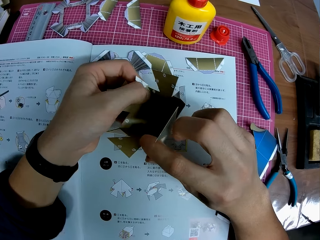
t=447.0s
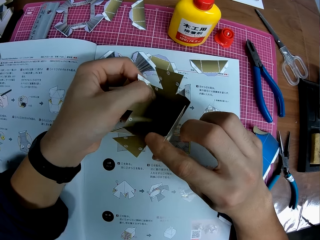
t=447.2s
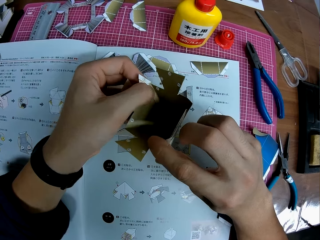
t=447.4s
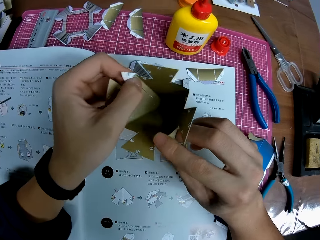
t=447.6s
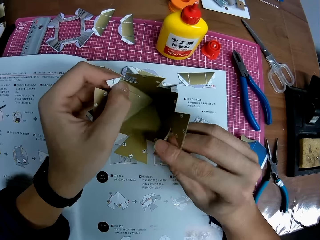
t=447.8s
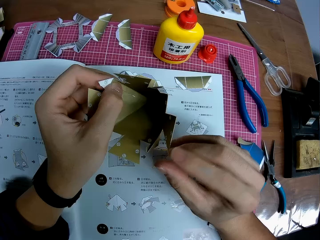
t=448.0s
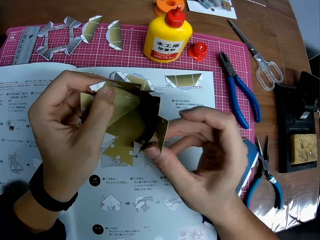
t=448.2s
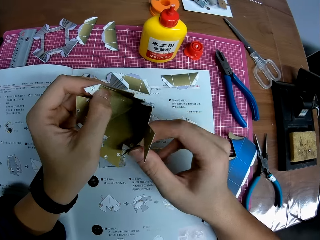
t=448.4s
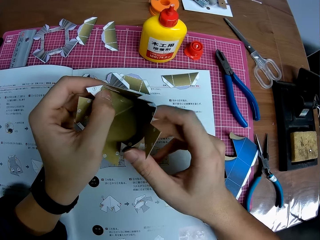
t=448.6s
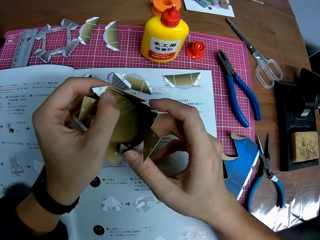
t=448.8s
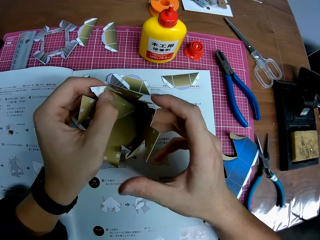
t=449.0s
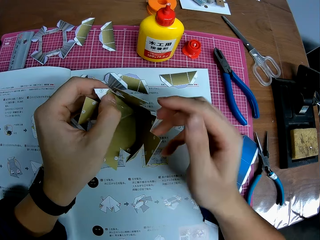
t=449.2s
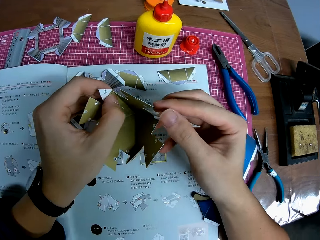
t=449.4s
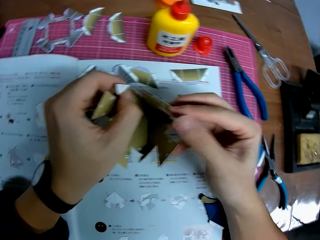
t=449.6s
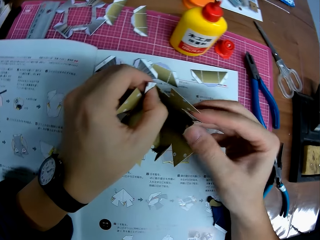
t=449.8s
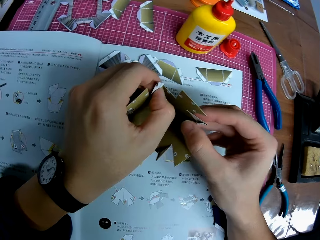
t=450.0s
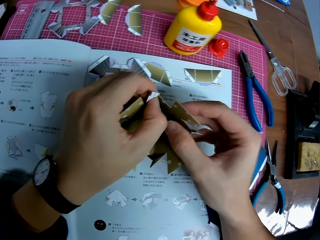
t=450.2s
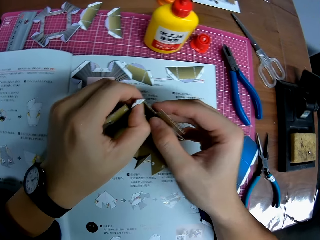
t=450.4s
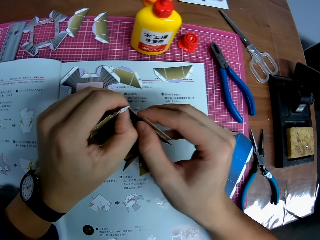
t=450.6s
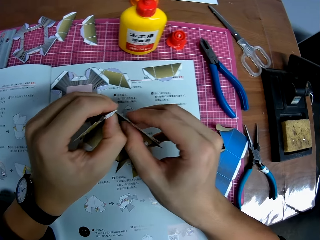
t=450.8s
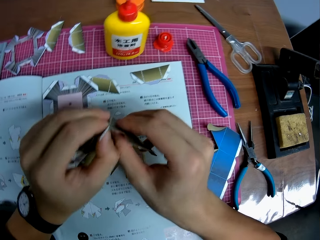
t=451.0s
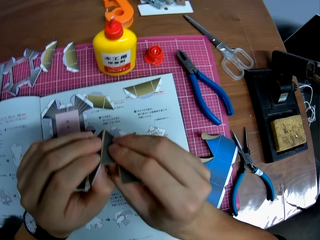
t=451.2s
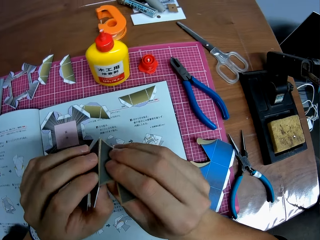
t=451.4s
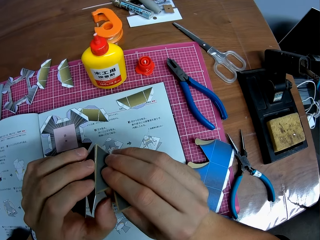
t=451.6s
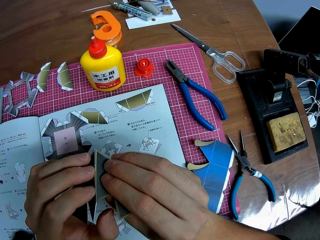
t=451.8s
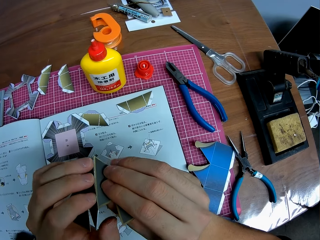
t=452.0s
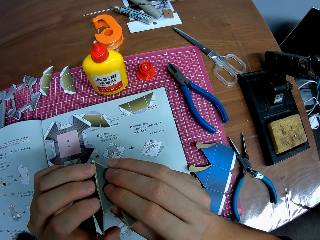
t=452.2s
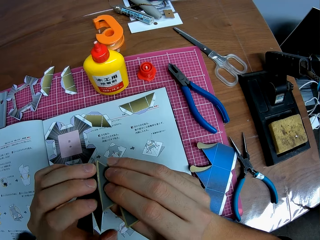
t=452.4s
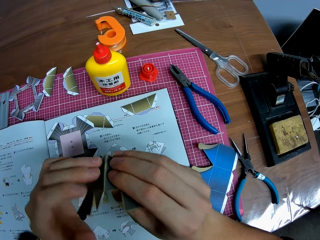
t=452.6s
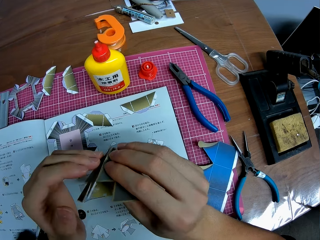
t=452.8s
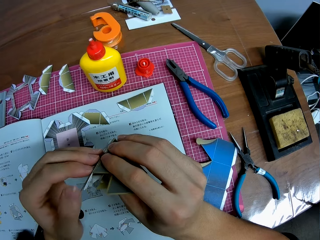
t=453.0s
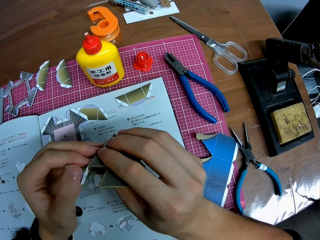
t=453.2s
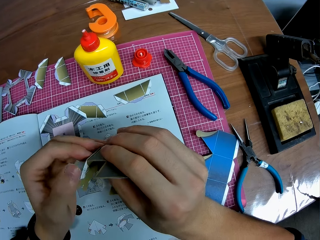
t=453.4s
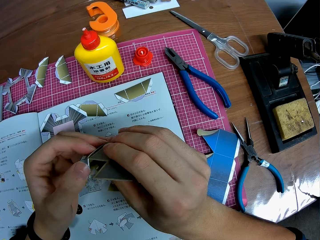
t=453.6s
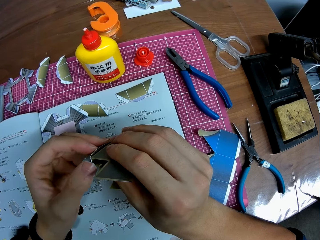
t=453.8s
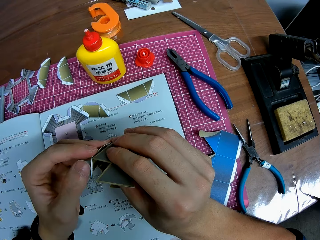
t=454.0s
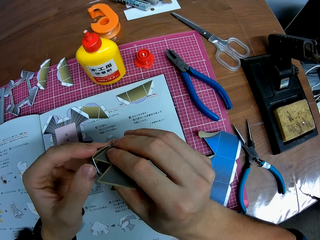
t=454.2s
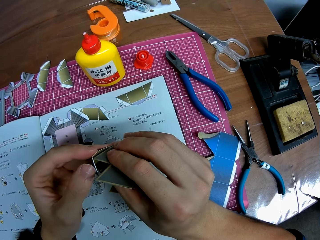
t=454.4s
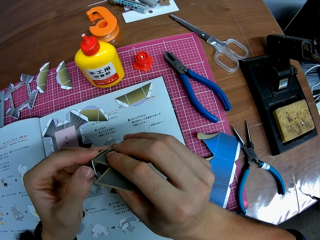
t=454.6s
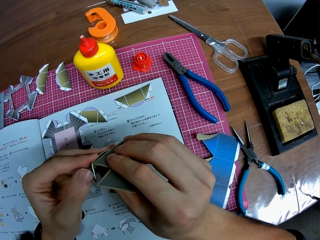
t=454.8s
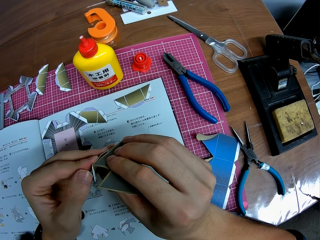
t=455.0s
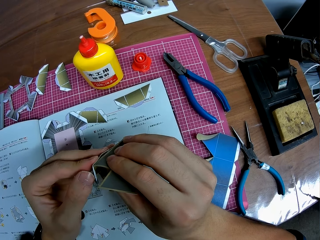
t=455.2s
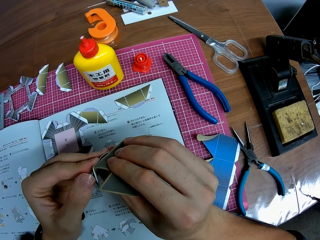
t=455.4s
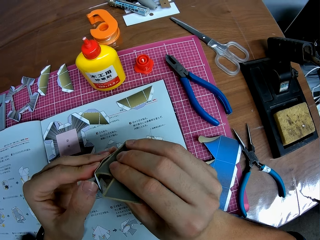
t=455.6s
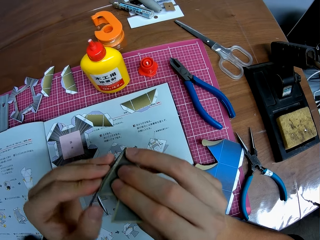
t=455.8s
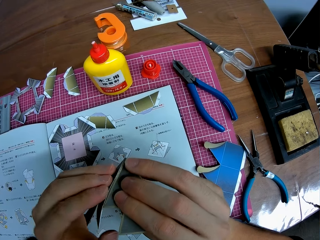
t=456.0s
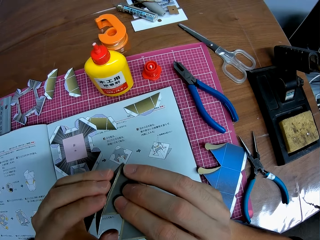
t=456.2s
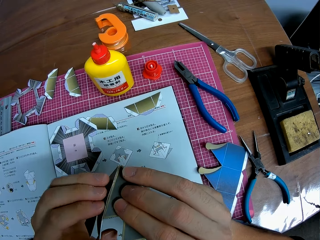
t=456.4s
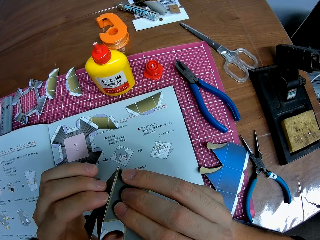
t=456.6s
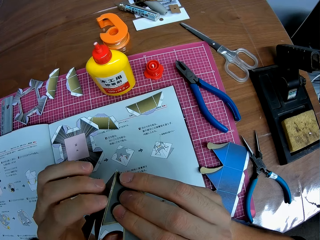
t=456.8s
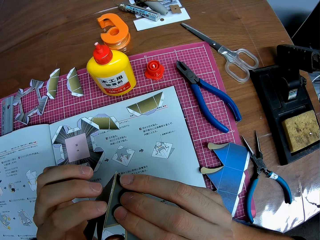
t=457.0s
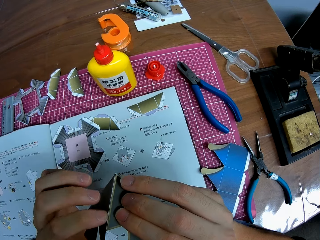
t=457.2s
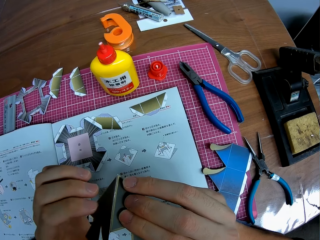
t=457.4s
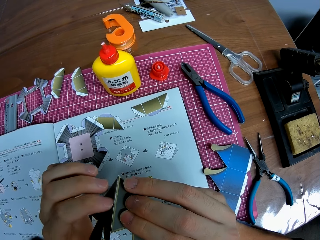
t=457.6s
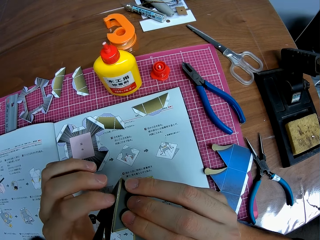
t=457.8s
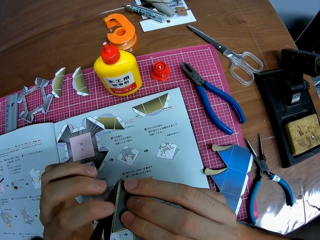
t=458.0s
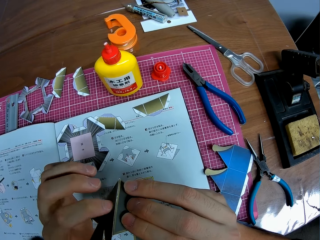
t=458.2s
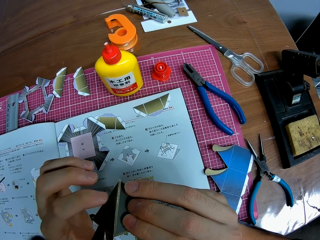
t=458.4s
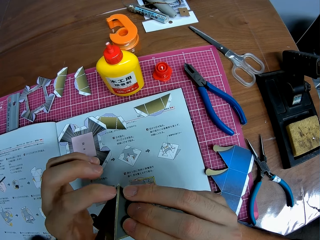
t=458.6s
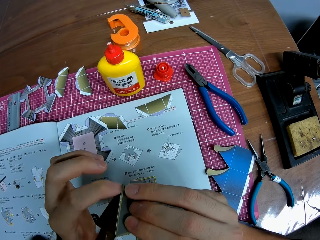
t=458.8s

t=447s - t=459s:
The camera wearer looks at the model paper. They stick the paper model together.

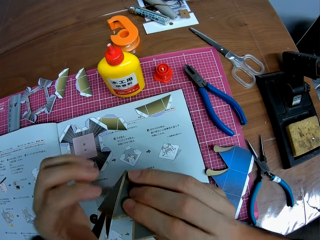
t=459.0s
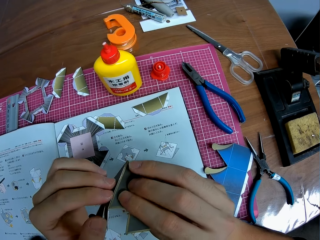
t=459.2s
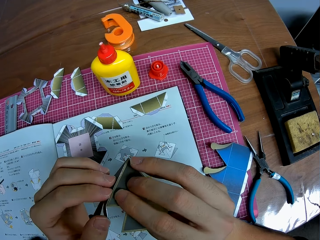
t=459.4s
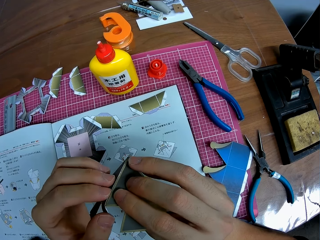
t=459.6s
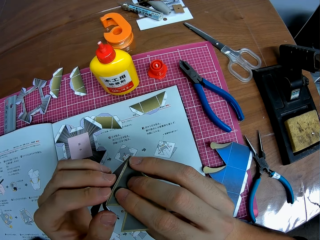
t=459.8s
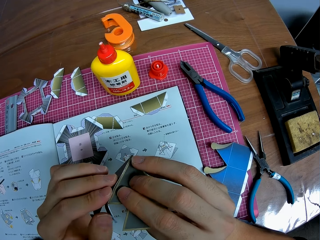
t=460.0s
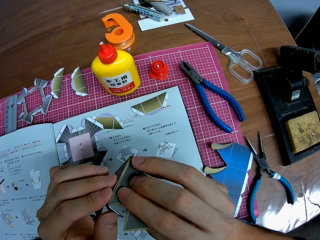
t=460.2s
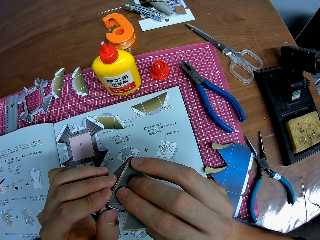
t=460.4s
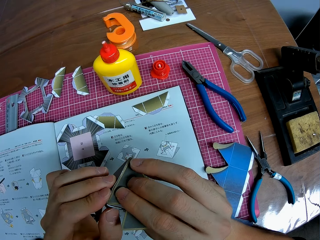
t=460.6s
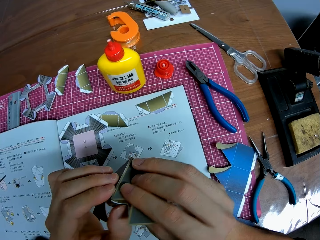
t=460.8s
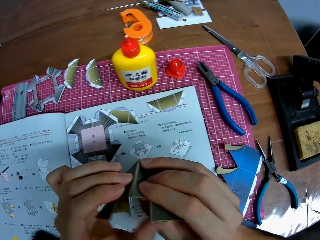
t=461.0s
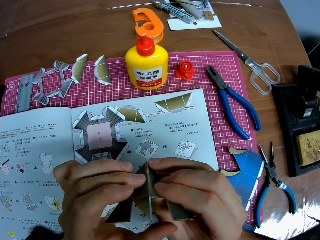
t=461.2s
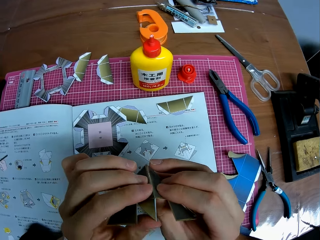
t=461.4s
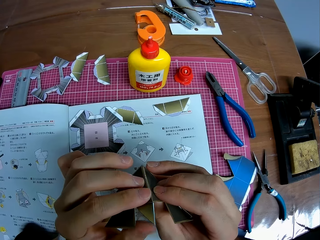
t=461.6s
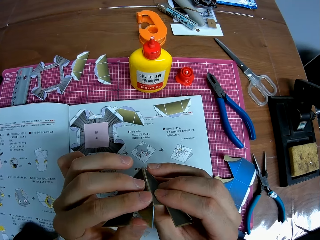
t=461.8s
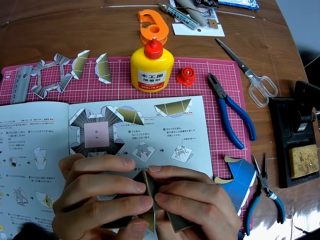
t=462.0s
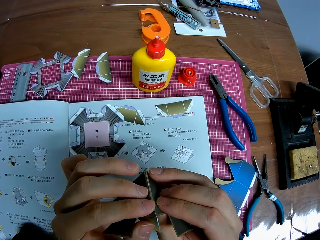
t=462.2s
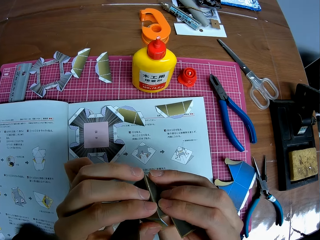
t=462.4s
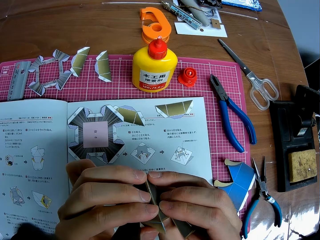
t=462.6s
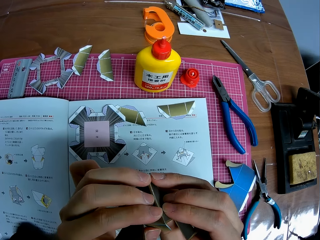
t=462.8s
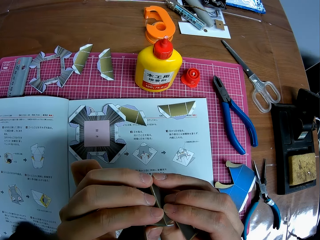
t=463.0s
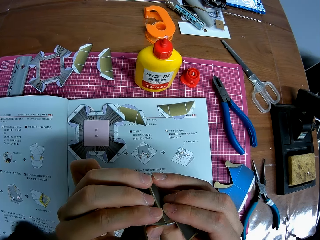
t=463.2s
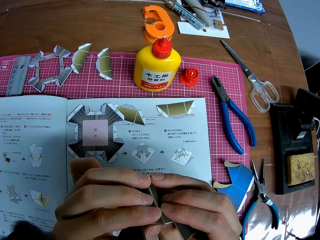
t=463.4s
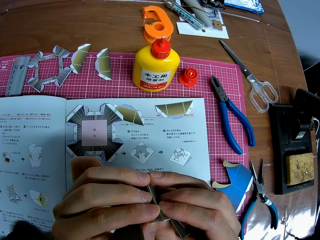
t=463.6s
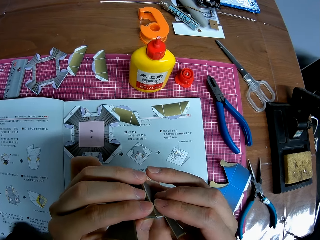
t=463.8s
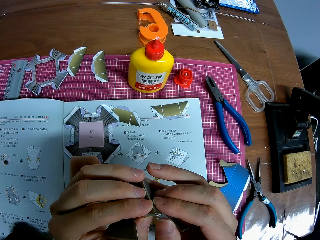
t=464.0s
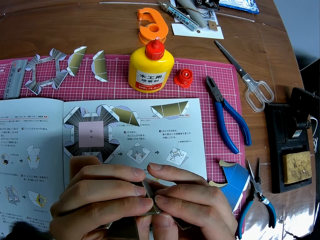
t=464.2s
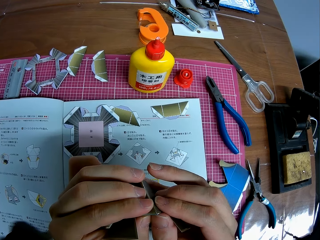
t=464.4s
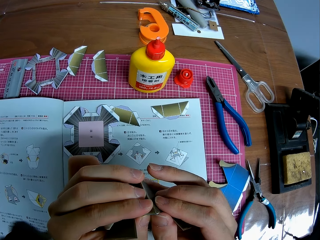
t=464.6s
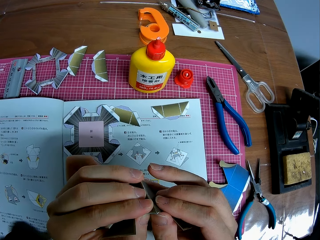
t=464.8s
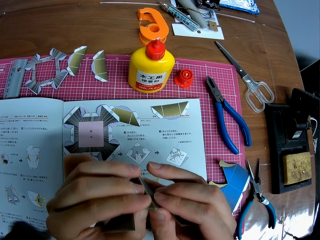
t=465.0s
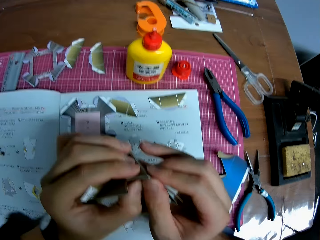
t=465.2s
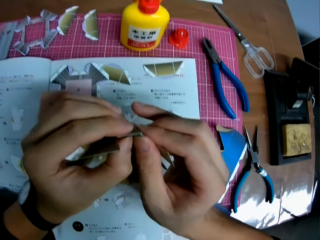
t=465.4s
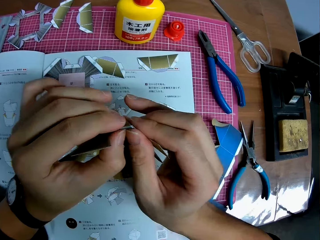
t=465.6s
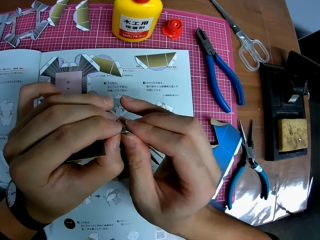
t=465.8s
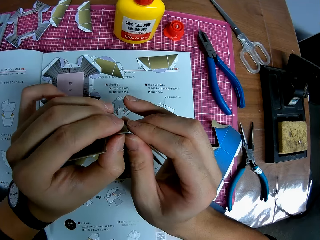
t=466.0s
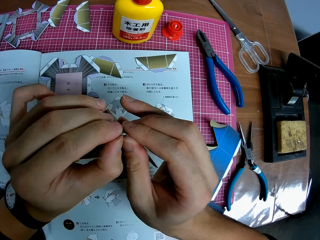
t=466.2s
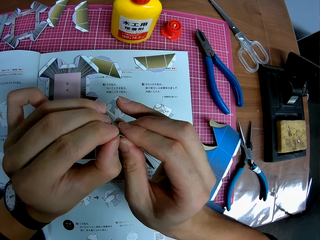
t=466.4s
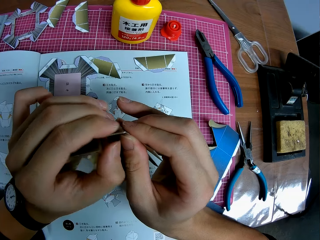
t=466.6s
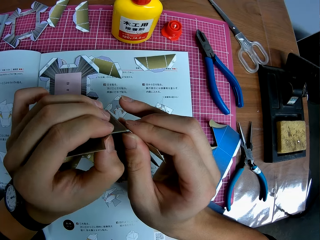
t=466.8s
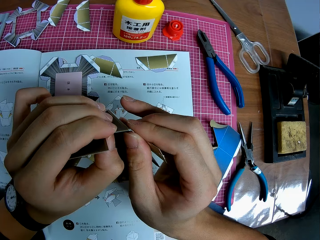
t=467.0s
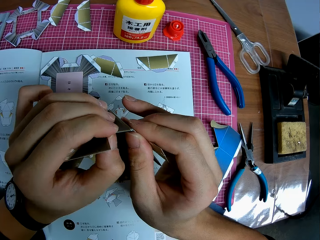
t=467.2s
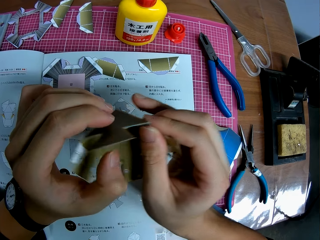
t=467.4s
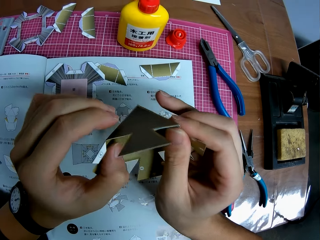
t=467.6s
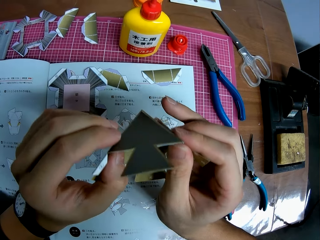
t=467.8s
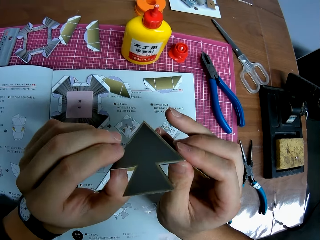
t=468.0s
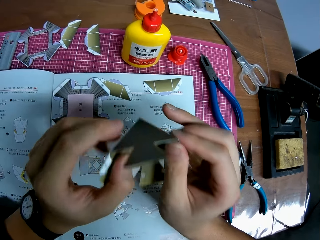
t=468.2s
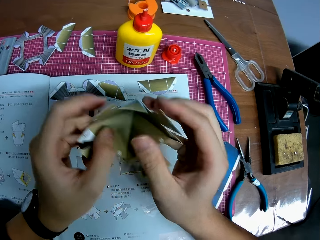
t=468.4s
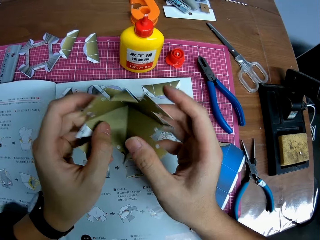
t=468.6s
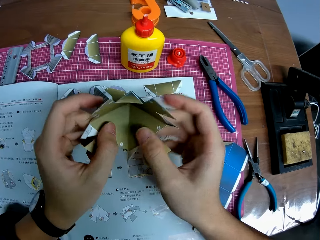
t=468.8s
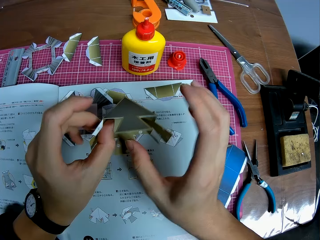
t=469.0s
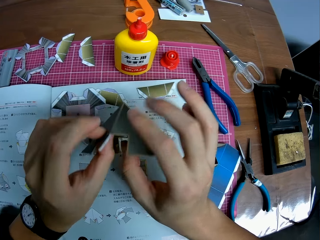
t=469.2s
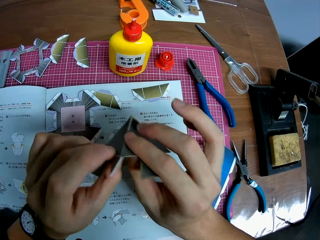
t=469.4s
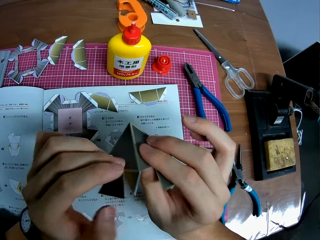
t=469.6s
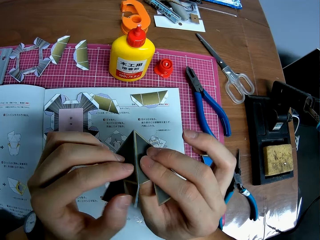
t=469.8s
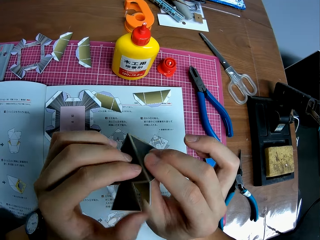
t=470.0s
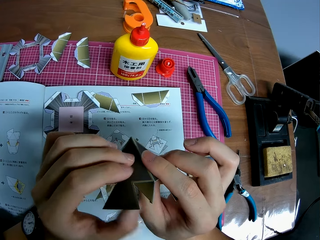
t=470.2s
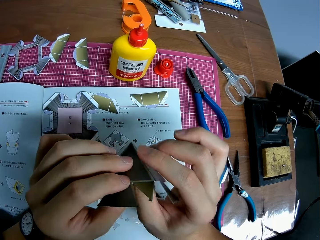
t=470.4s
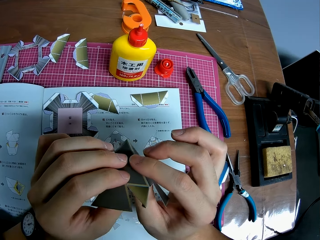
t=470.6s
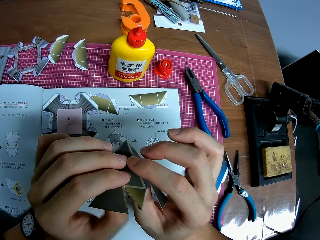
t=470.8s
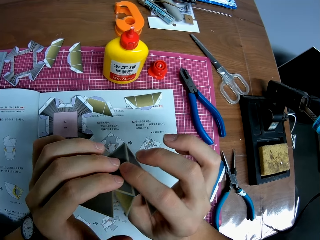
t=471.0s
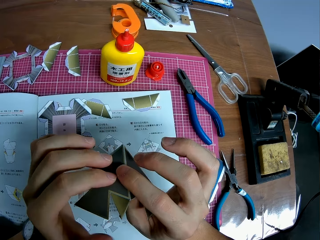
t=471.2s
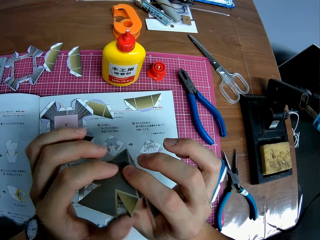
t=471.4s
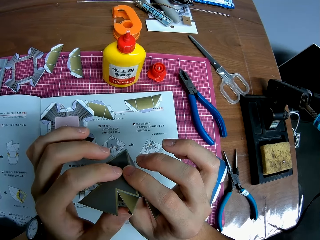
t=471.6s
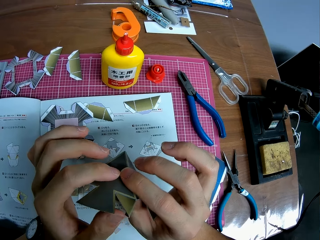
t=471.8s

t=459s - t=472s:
The camera wearer folds other sides of the craft. They look at the model paper.
